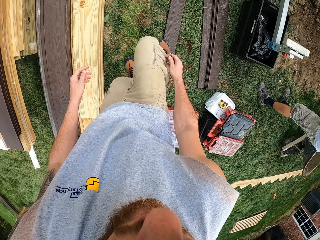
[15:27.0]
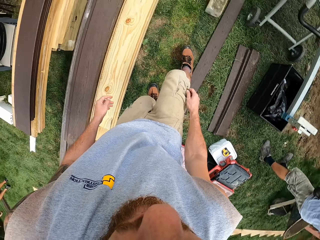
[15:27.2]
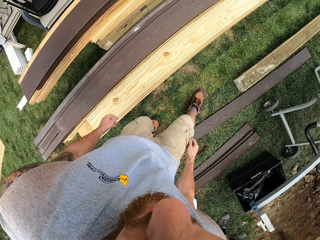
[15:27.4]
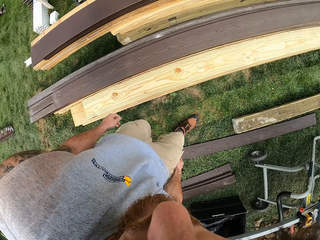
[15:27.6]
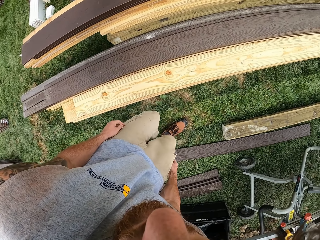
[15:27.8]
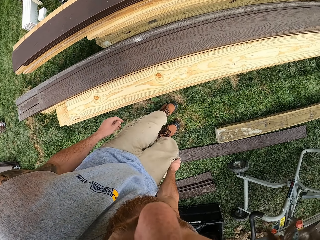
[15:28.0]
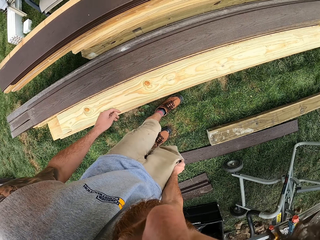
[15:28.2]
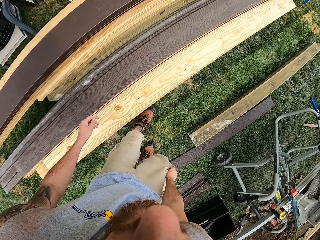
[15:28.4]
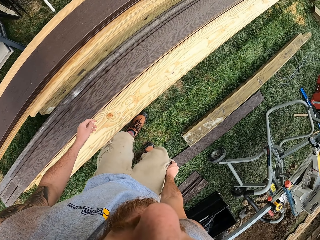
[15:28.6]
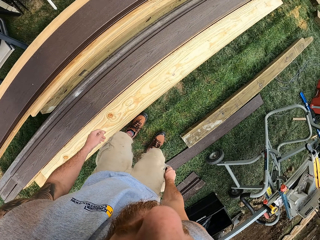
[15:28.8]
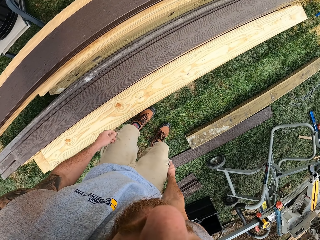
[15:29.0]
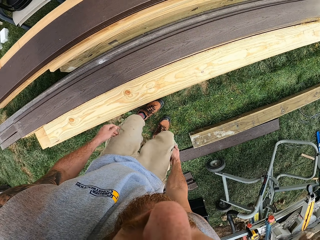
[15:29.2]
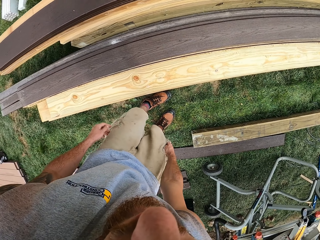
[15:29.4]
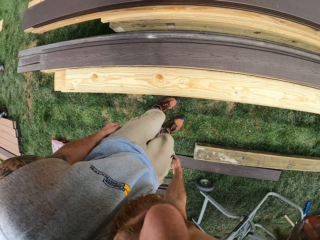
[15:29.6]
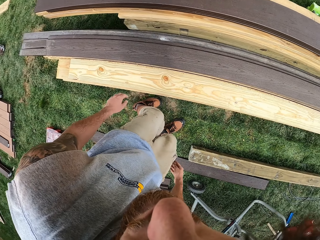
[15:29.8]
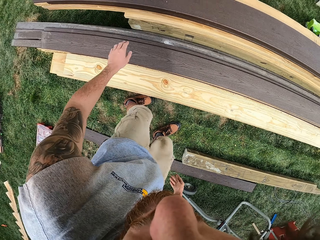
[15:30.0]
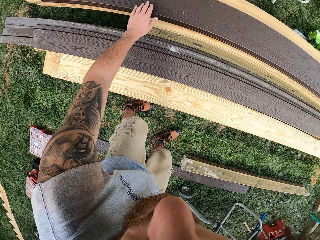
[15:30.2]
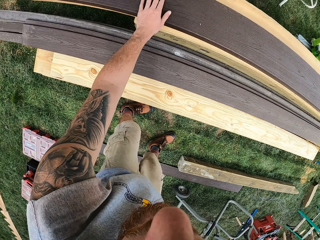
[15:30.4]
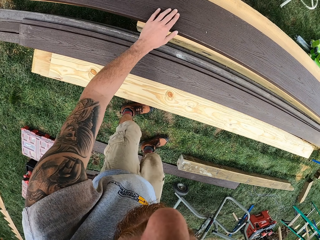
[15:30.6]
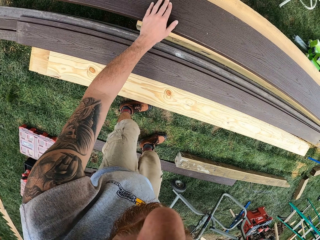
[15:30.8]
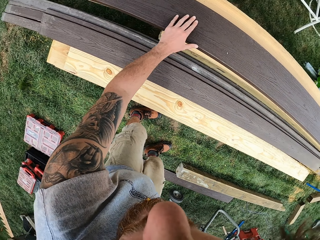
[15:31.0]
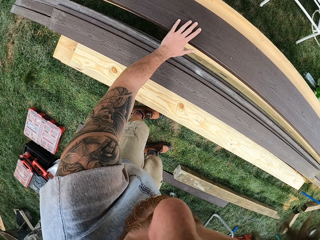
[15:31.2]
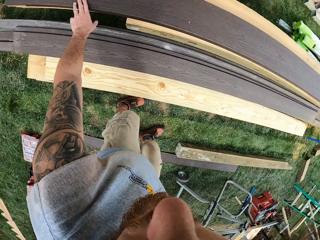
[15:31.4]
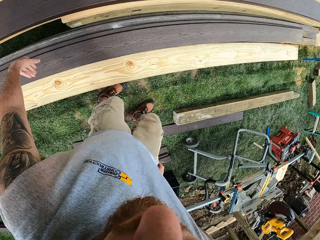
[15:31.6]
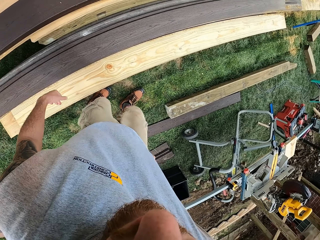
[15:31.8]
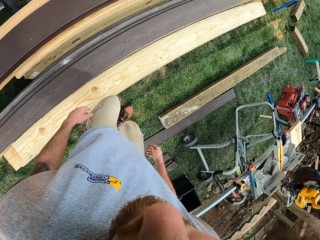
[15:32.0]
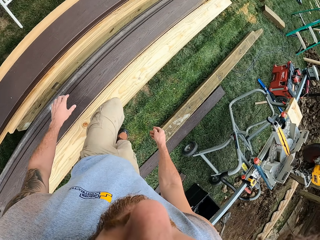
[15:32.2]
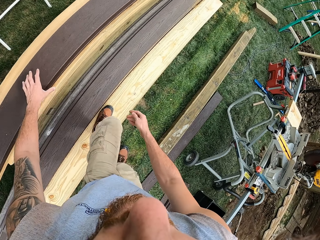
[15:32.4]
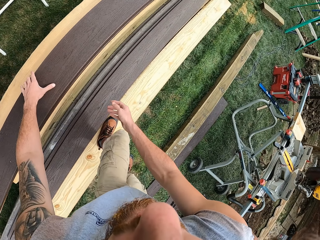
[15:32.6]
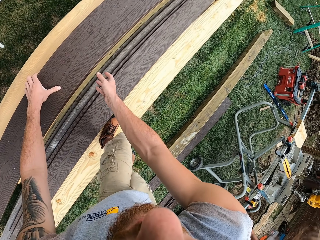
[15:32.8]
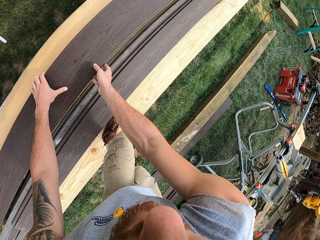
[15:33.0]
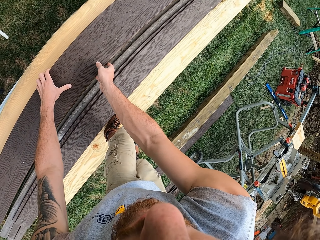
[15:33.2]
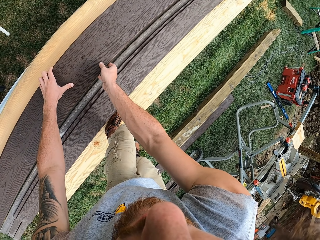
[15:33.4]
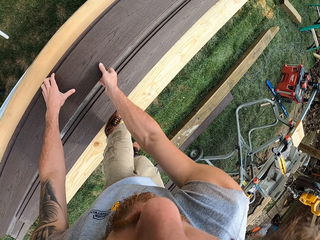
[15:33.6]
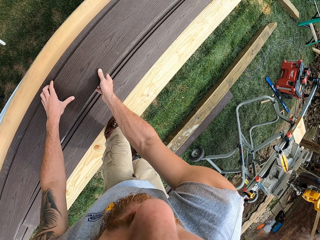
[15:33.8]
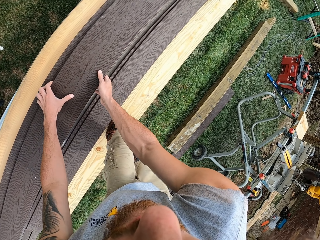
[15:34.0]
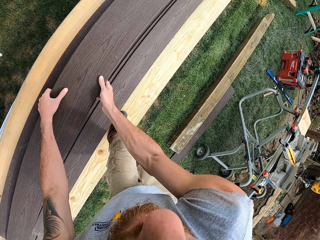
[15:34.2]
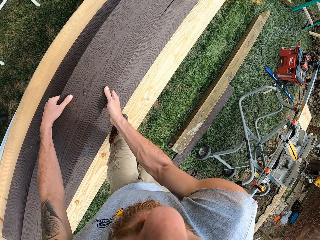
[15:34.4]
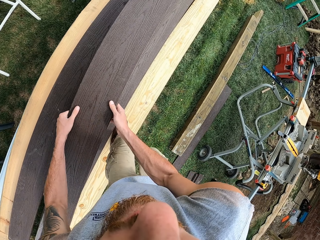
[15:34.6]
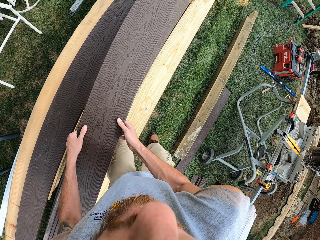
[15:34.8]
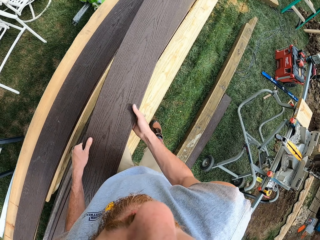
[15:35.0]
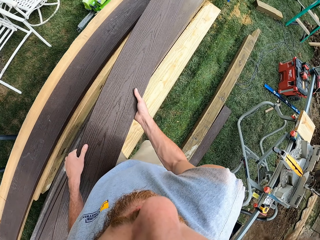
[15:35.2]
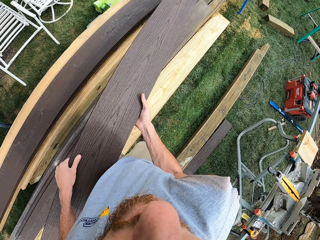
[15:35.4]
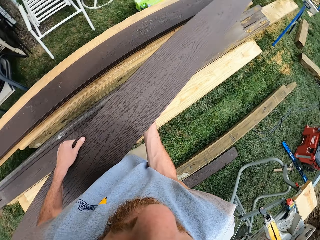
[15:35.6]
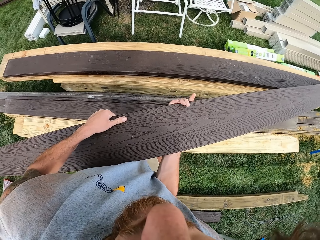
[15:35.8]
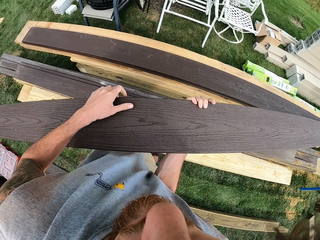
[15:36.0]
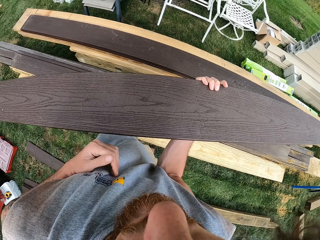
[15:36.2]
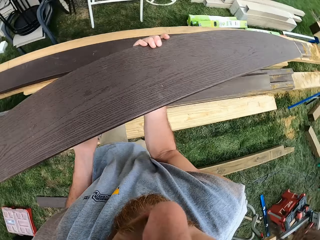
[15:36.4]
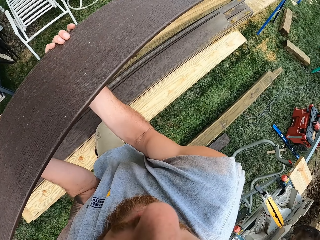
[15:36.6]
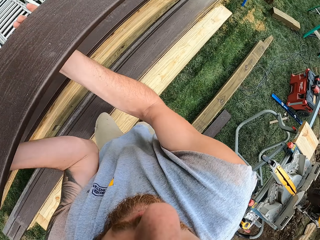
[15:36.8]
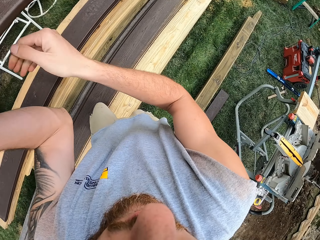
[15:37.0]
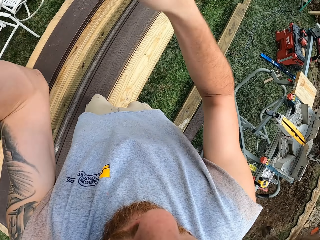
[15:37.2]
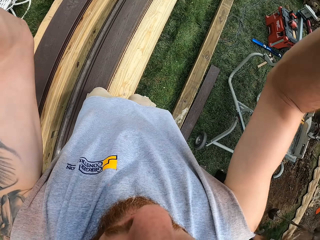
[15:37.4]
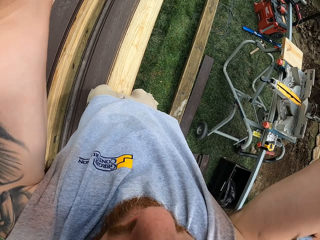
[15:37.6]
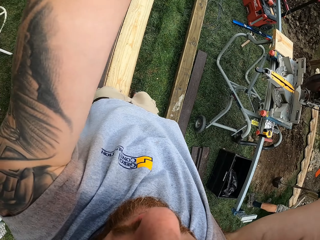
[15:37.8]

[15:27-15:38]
The camera wearer touches his right pocket. He wipes the wood. He touches the wood. He carries the wood from the ground. He picks up the wood.

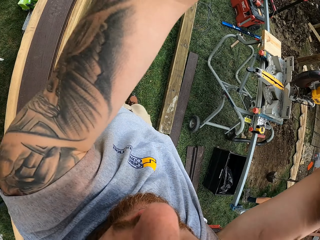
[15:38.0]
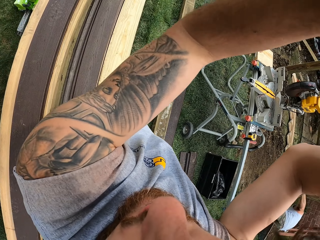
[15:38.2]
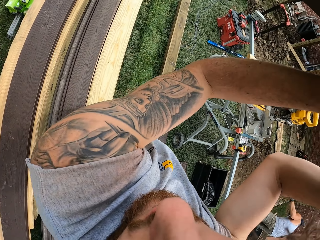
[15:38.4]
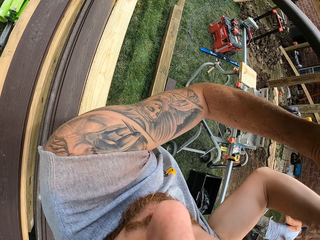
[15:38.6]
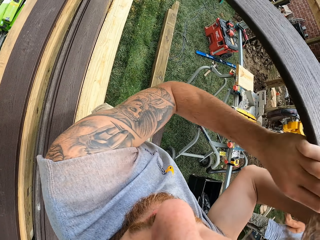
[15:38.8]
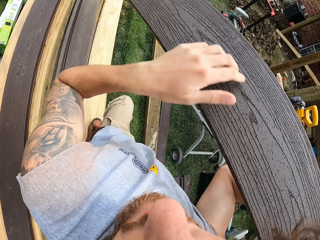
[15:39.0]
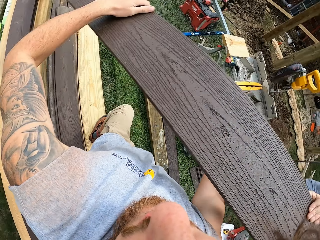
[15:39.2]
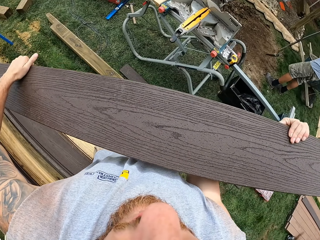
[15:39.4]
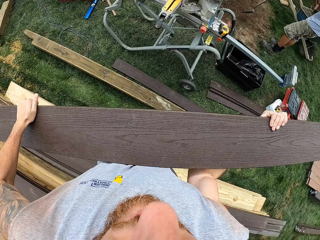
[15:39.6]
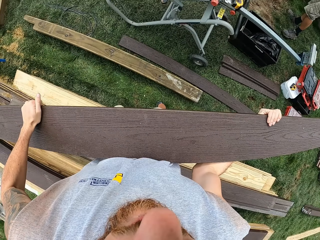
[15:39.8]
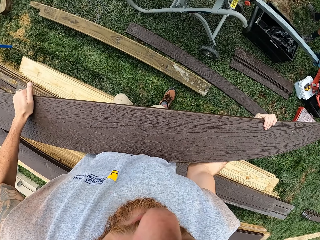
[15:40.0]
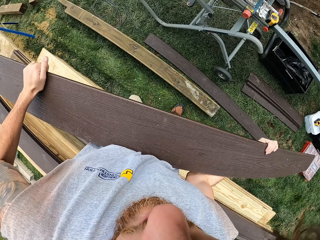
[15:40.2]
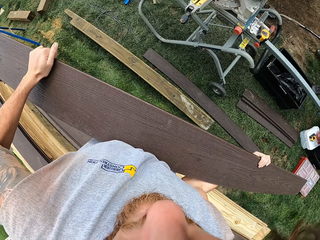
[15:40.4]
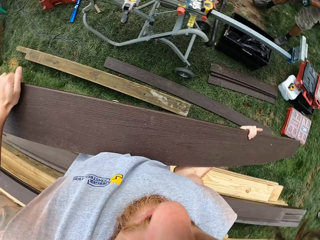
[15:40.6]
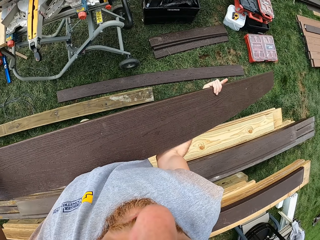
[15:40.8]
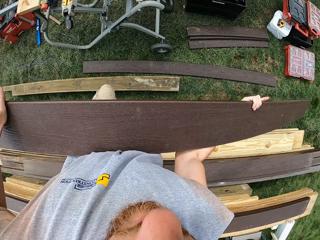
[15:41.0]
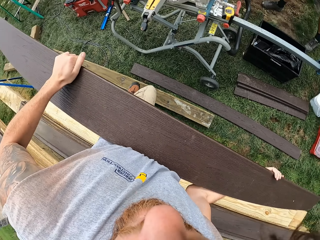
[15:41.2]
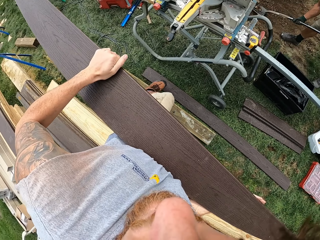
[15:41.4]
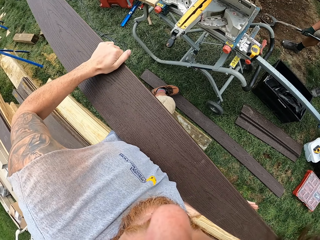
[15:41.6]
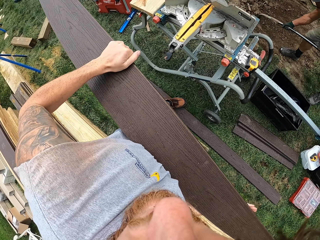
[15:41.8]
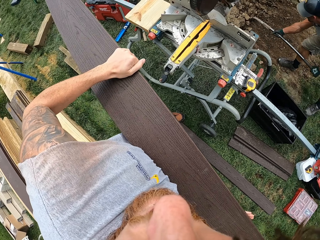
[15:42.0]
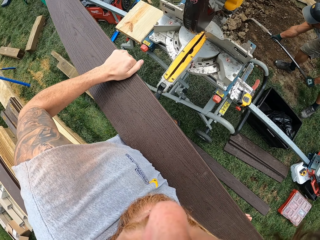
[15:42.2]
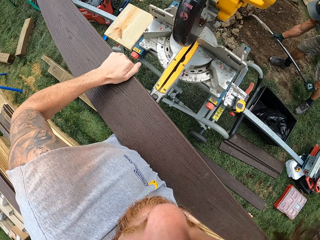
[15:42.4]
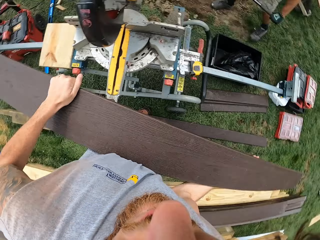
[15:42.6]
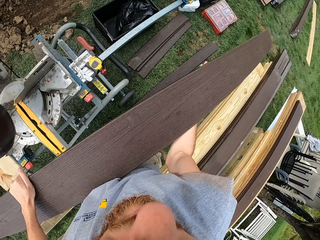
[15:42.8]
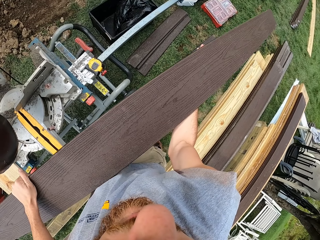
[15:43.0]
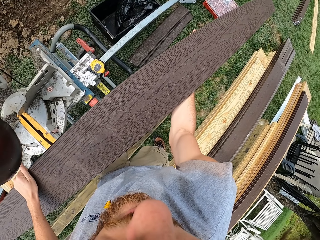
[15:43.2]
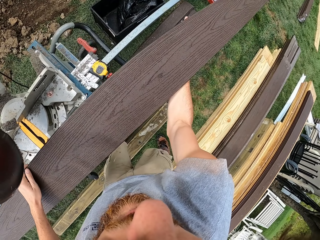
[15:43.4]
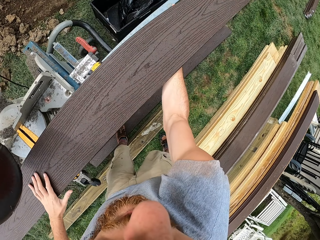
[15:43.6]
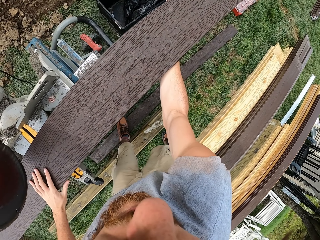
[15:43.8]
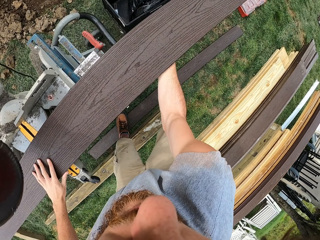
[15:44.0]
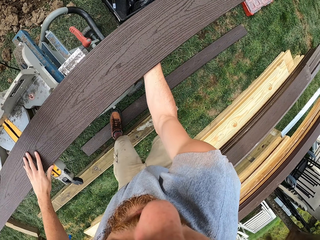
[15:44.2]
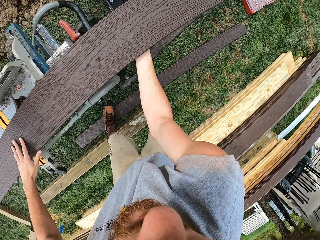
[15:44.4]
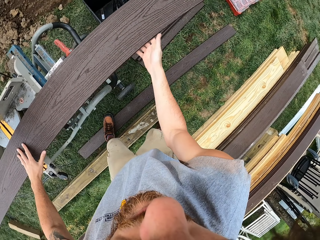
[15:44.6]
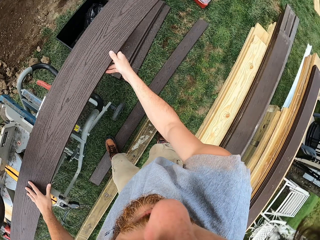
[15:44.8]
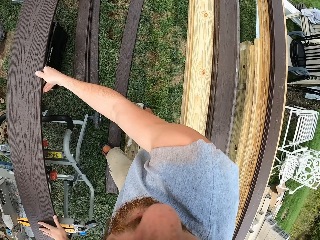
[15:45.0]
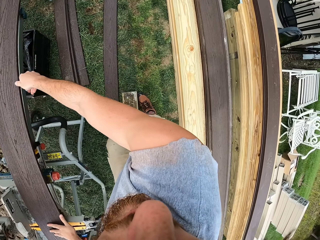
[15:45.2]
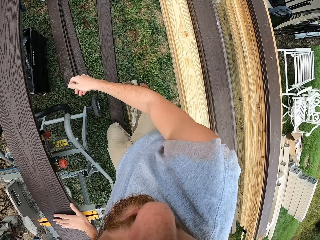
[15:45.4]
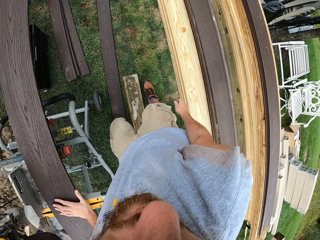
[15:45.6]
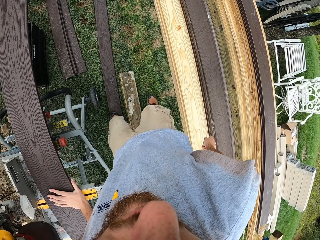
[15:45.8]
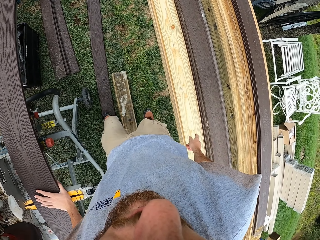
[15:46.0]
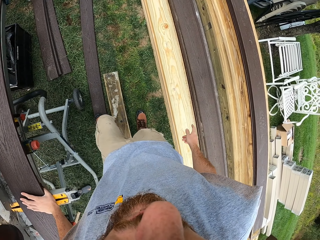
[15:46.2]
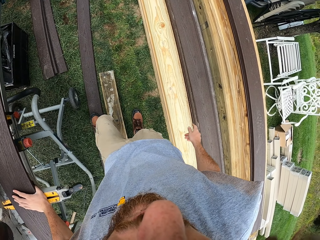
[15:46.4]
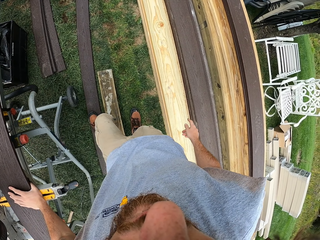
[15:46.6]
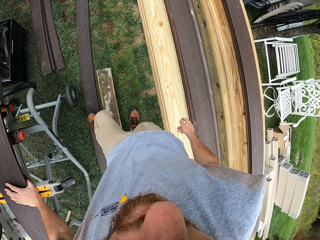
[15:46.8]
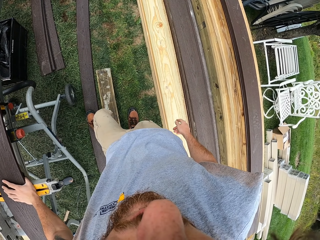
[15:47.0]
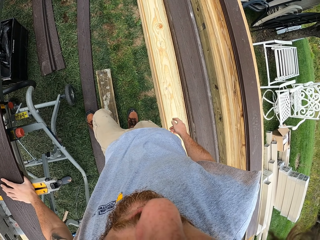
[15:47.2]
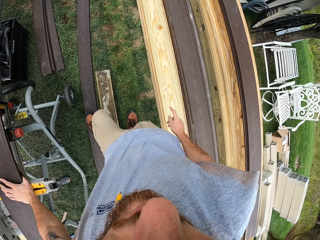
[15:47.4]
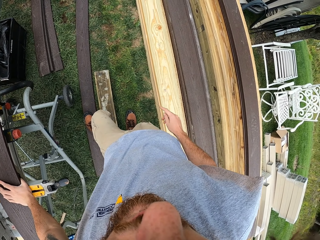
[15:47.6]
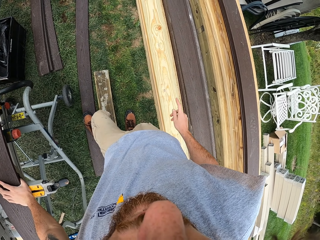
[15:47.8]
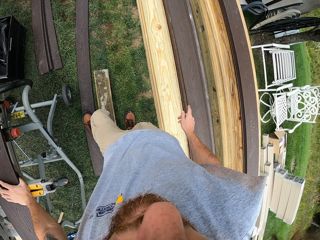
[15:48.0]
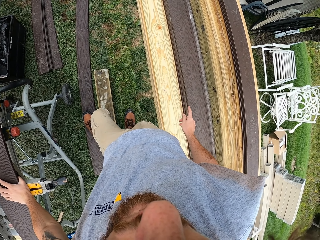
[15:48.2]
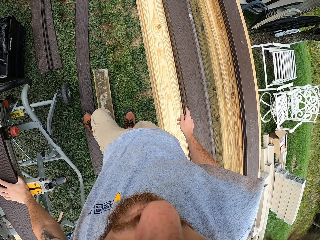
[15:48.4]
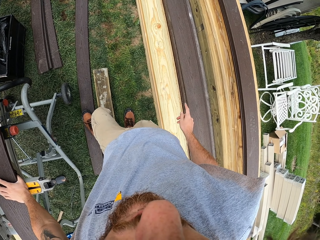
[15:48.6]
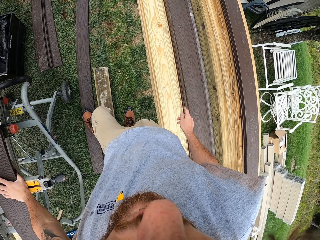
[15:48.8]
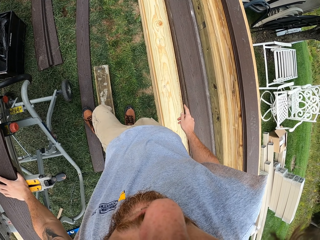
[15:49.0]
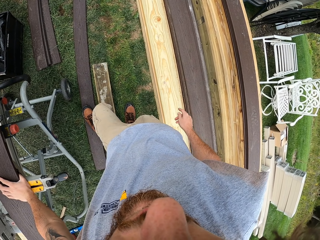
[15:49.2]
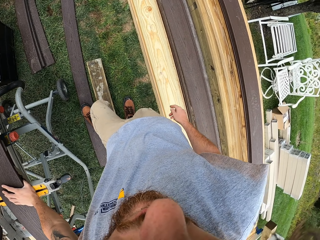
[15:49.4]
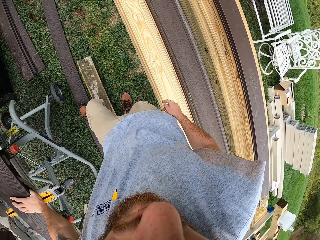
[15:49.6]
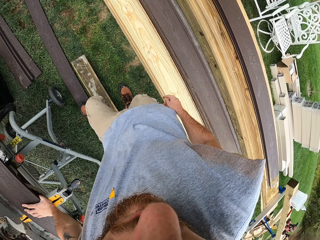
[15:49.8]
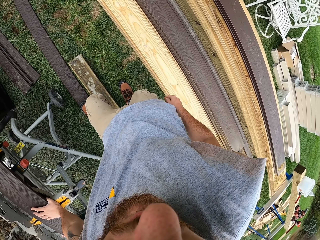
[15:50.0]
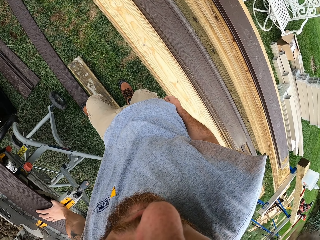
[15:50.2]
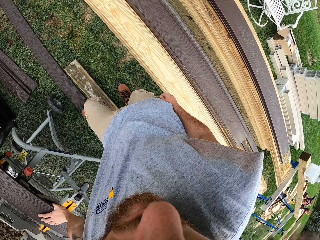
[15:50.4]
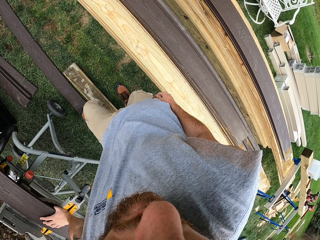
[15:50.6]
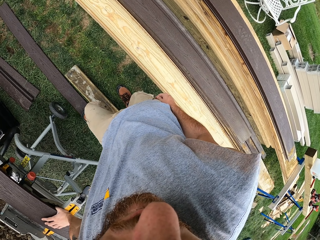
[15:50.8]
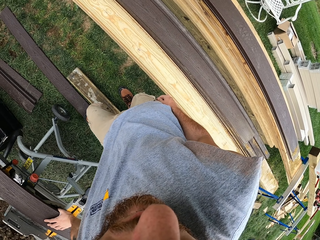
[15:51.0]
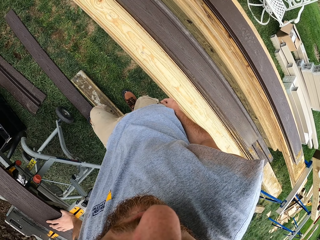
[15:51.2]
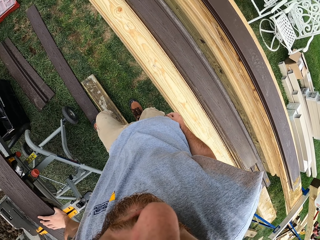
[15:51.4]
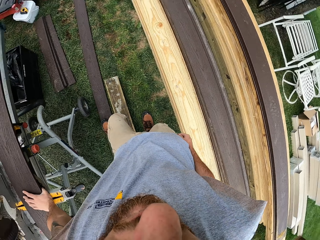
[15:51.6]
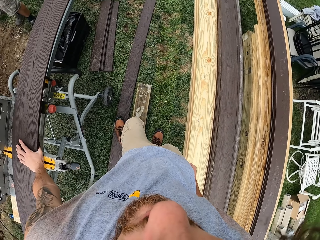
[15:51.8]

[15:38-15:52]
The camera wearer carries the wood. They put the wood on the cutting machine. They look around. They hold the wood with the left hand, and count with the right hand.
